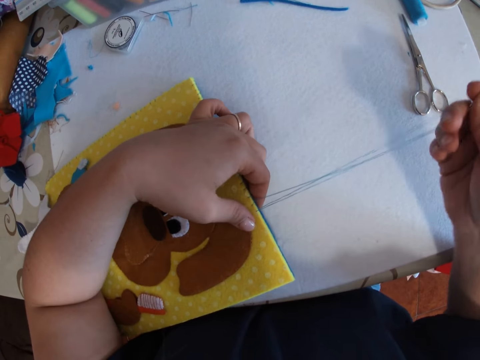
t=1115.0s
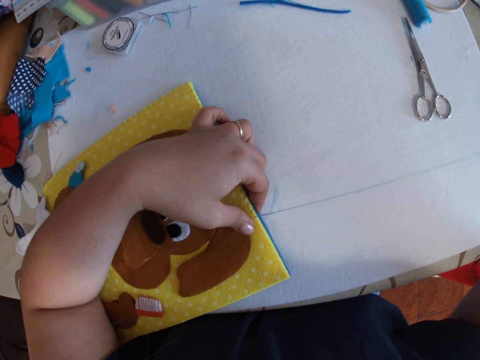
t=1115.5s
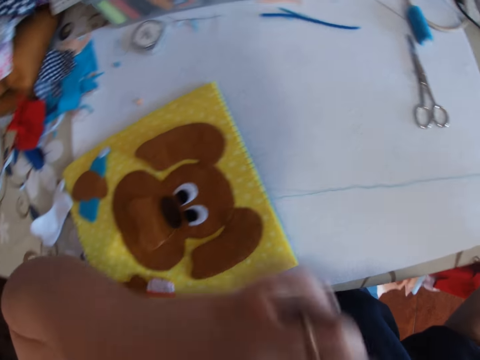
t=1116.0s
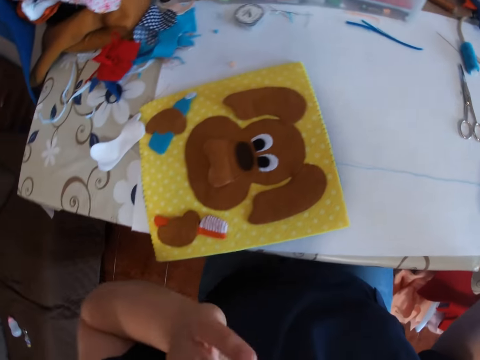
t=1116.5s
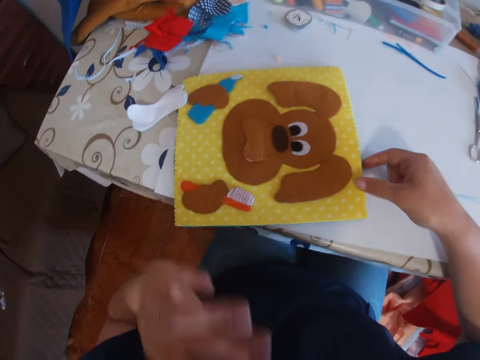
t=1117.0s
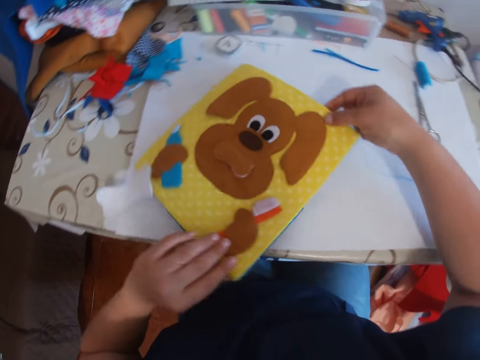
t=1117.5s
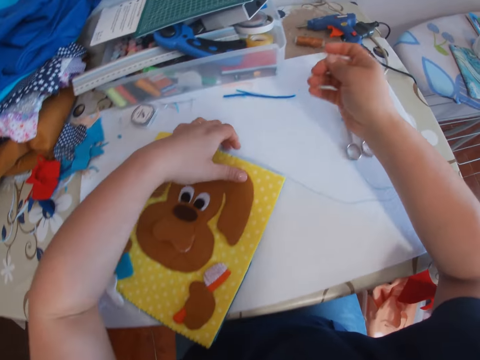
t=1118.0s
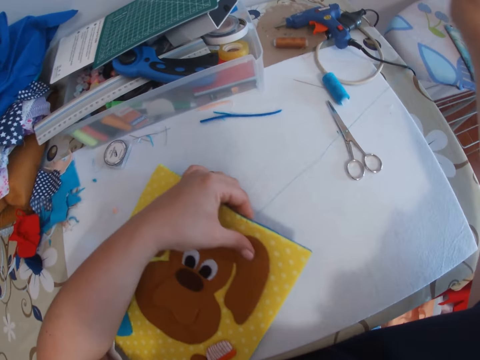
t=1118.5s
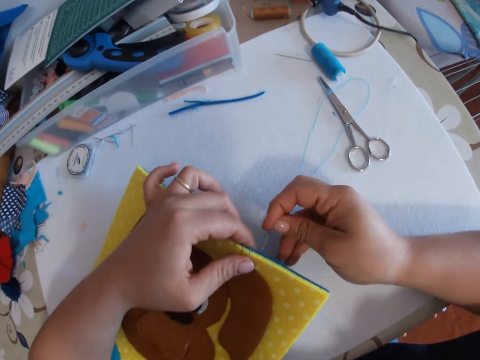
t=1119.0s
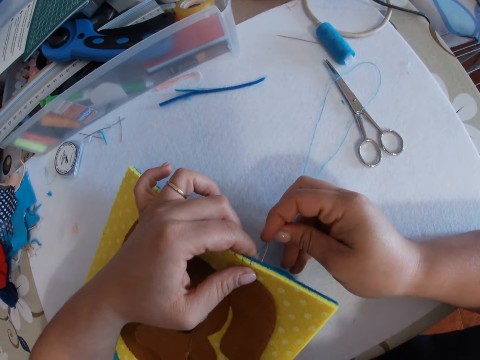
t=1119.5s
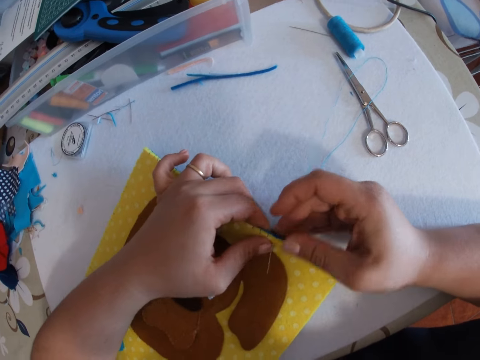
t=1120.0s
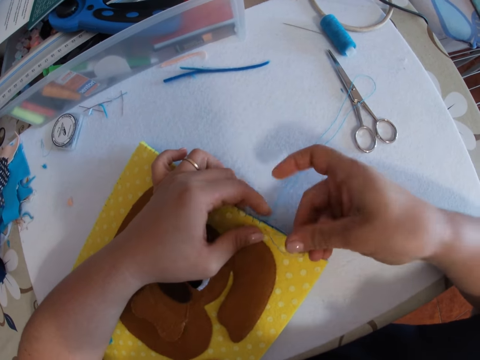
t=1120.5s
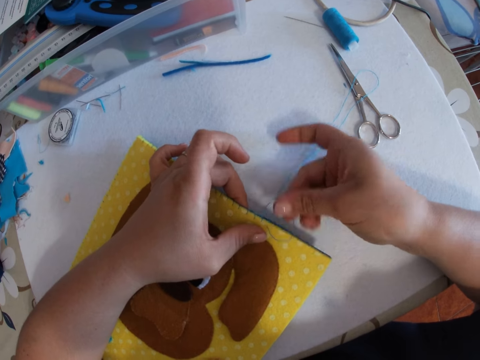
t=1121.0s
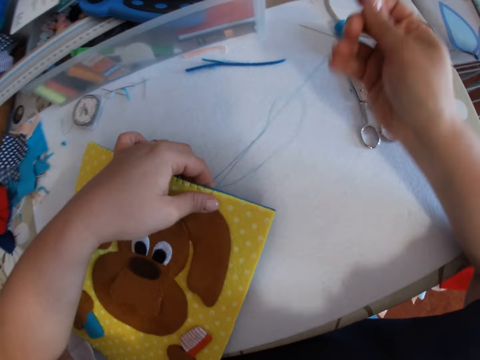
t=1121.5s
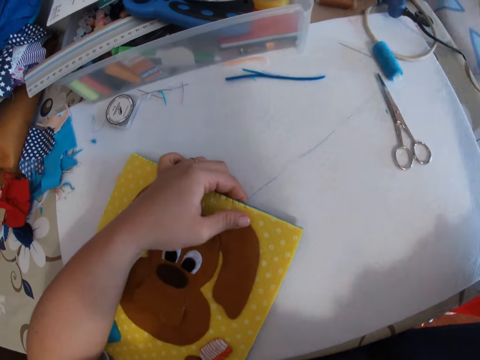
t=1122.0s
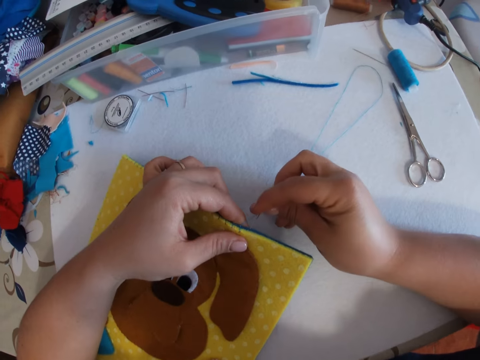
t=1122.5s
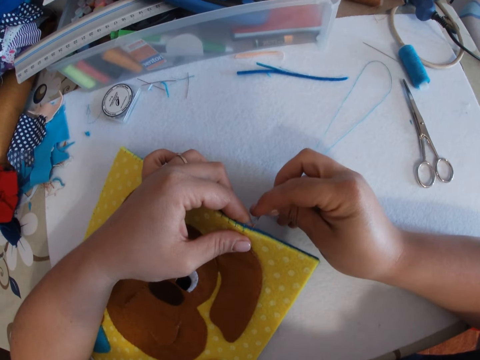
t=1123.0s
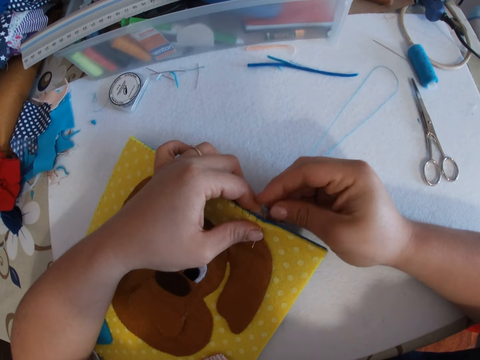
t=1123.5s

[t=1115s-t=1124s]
The camera wearer stops sewing. They scrub their face with the hand. They adjust the craft. They sew a piece of cloth with a needle.

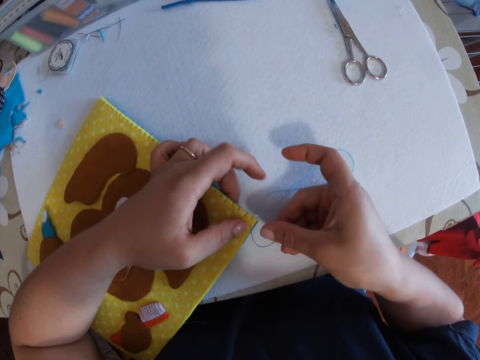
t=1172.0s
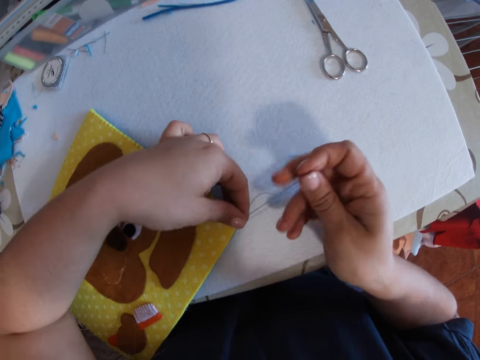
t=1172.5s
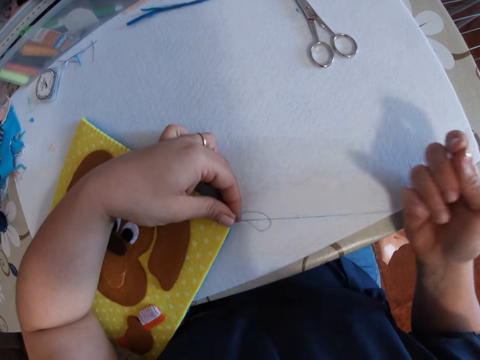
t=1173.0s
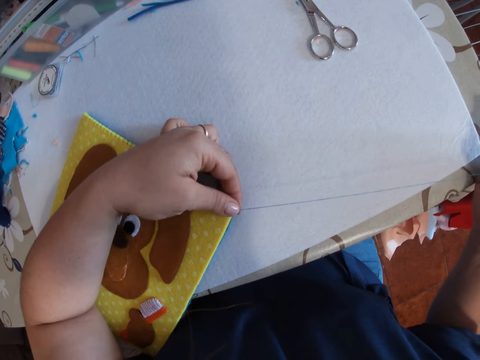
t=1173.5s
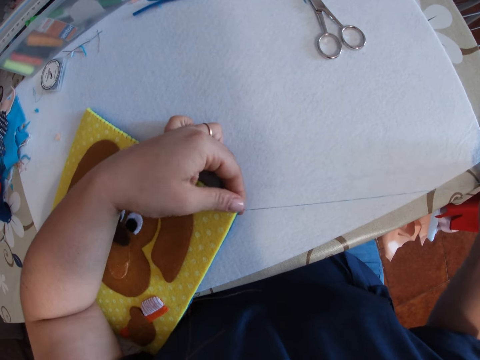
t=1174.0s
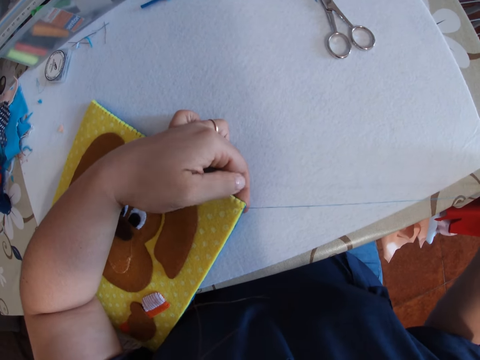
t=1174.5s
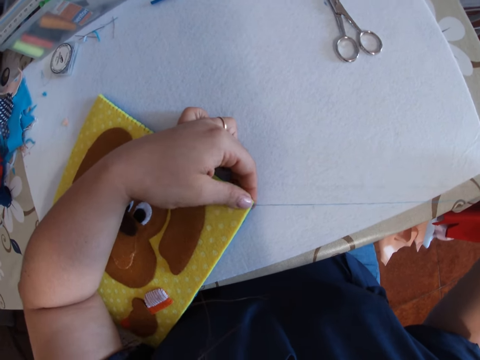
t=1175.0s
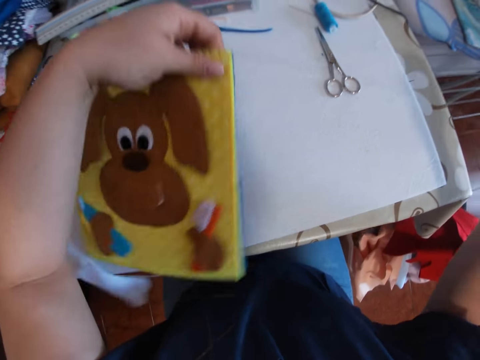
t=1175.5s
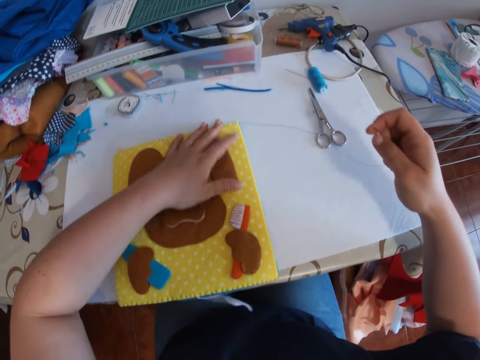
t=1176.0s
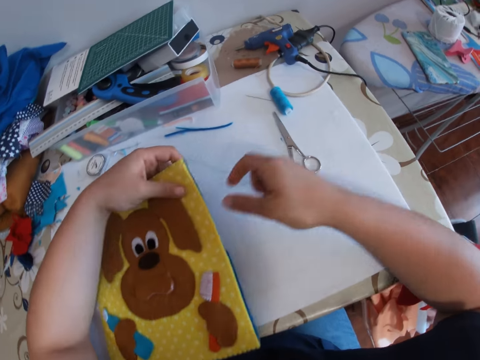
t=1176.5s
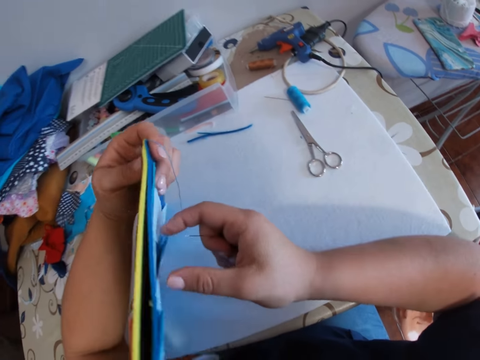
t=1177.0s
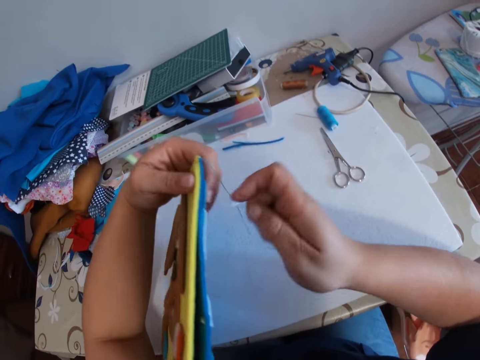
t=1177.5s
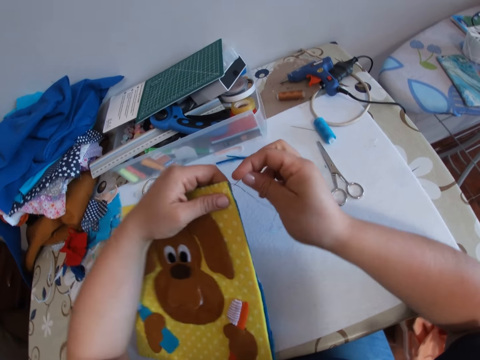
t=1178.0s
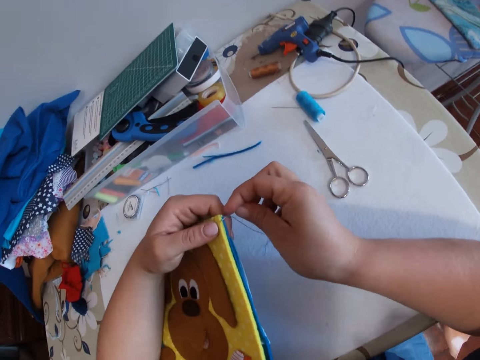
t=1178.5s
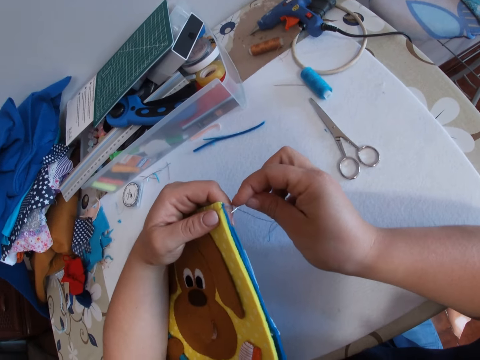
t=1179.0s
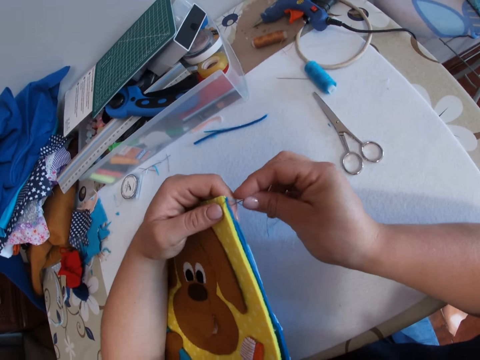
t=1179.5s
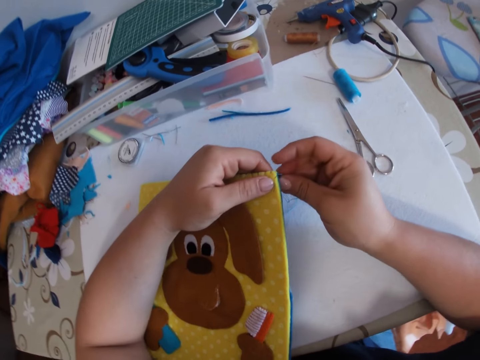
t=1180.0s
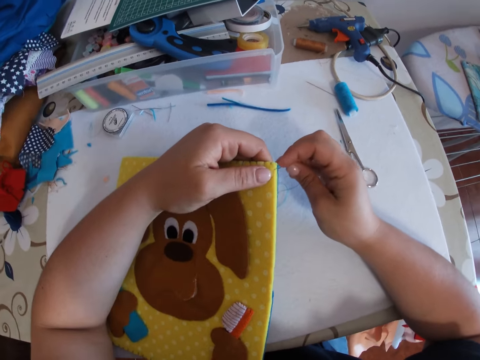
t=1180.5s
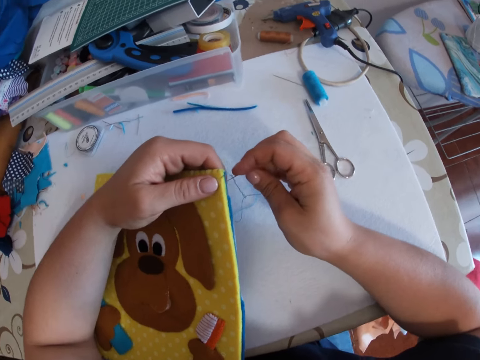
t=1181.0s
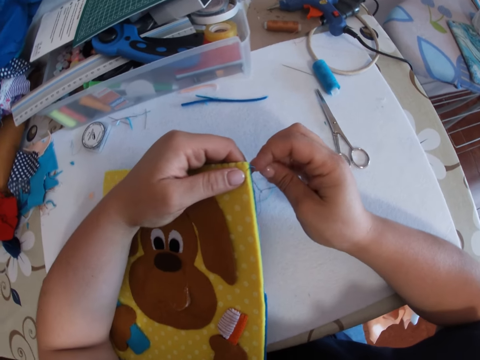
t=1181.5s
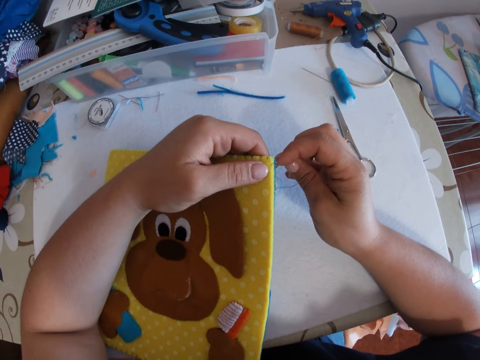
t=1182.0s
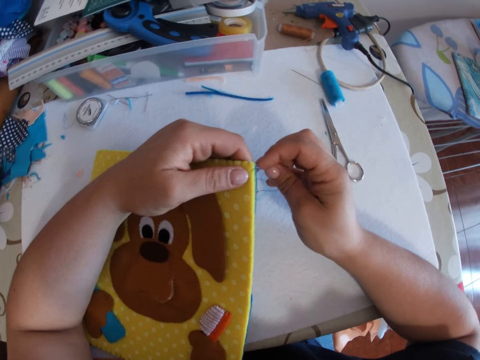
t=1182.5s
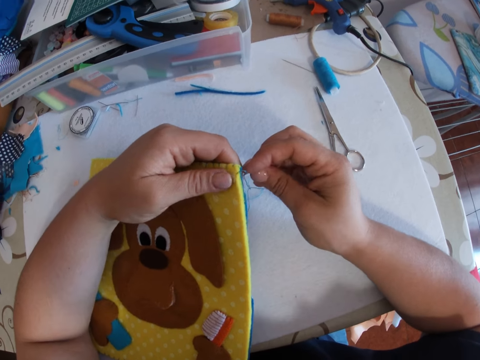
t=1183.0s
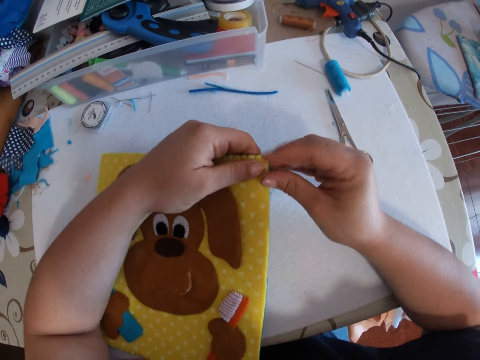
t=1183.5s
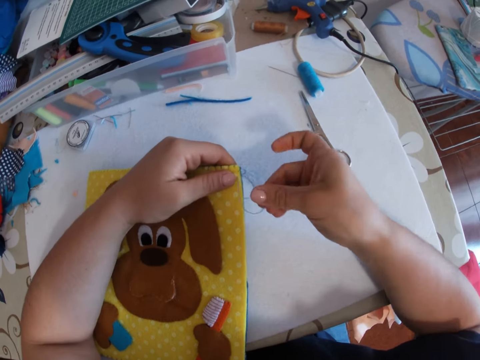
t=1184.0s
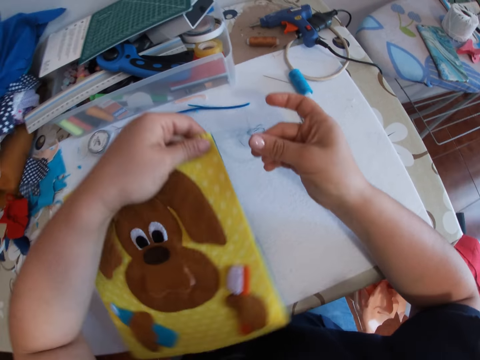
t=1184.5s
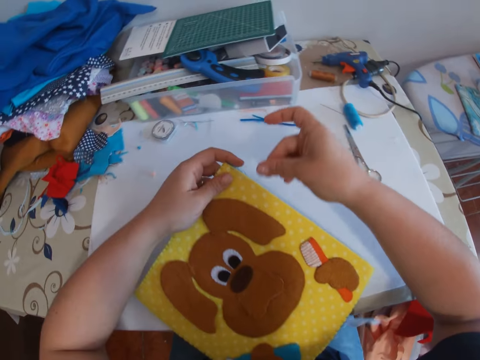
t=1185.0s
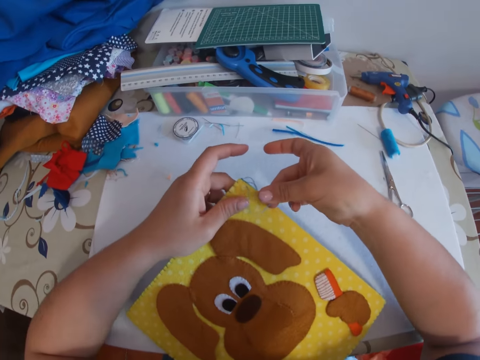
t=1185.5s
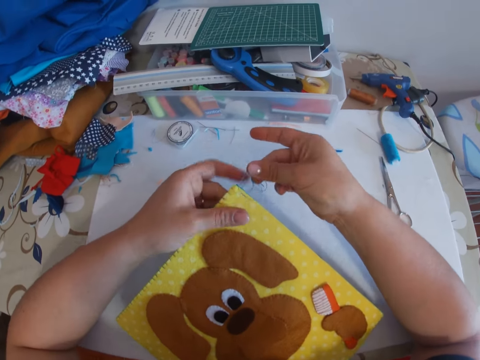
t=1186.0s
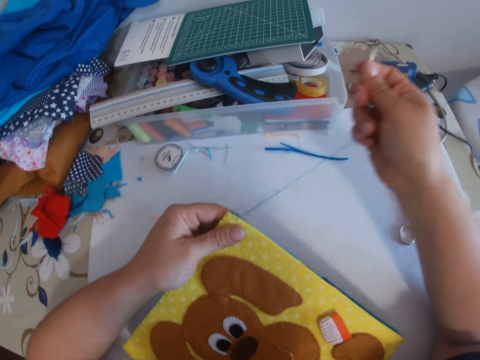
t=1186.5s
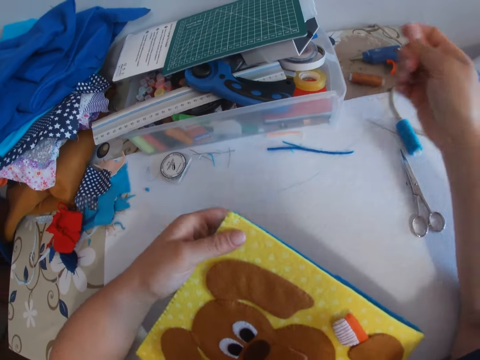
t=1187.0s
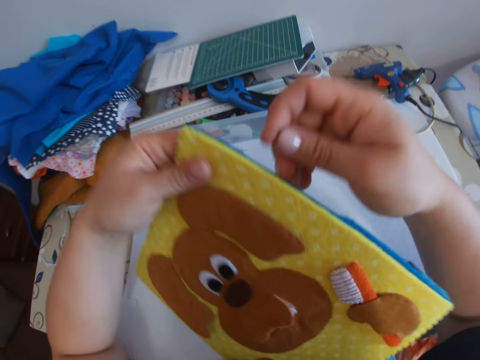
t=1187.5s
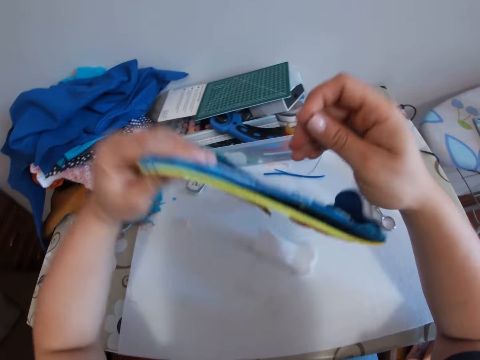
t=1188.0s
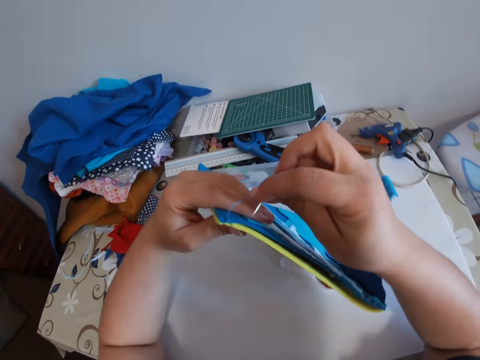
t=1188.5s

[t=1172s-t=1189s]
The camera wearer pulls the thread. They adjust the craft. They turn over a piece of cloth and look over the piece of cloth. They resume sewing. They sew the piece of cloth with a needle. They adjust the craft.
